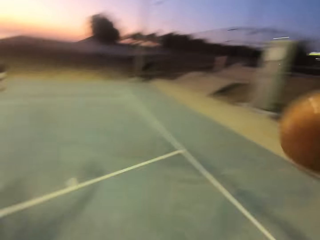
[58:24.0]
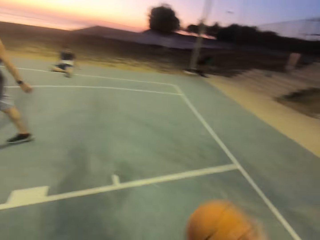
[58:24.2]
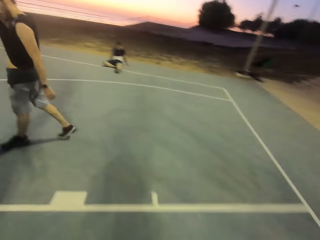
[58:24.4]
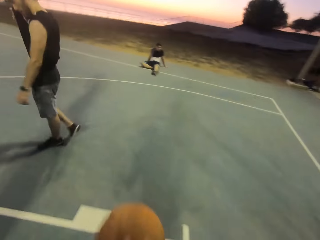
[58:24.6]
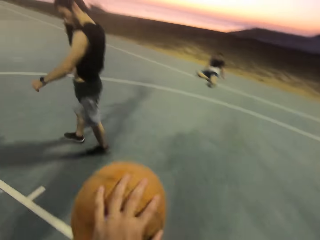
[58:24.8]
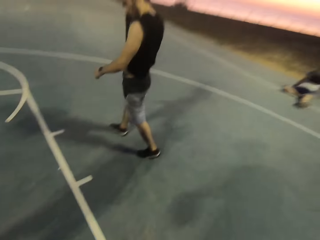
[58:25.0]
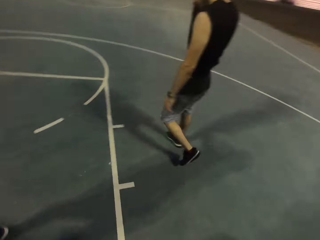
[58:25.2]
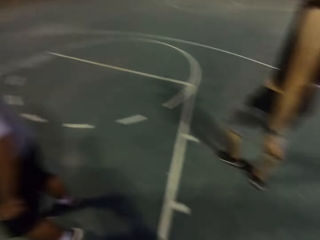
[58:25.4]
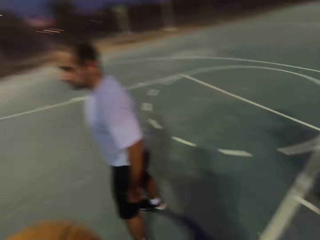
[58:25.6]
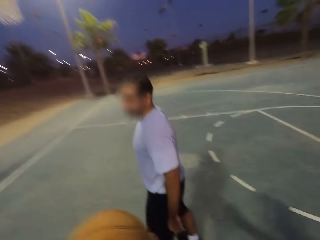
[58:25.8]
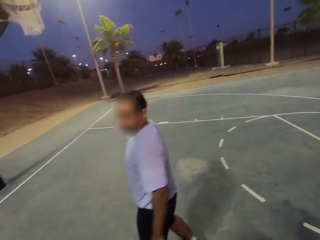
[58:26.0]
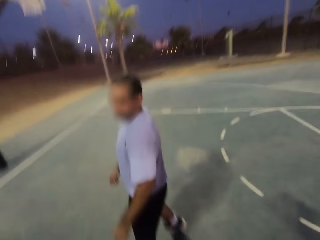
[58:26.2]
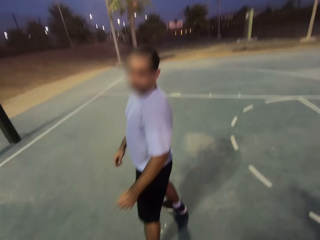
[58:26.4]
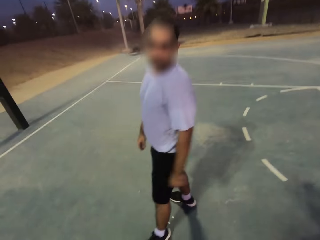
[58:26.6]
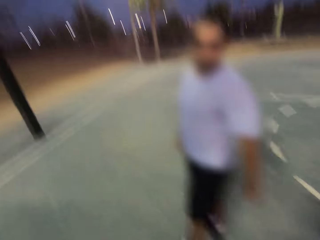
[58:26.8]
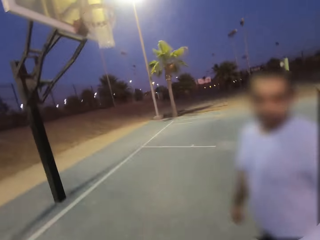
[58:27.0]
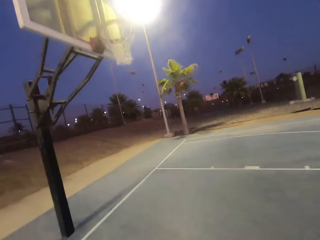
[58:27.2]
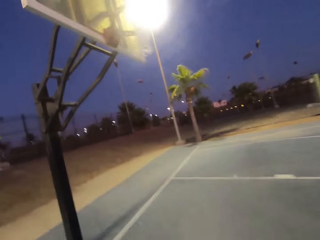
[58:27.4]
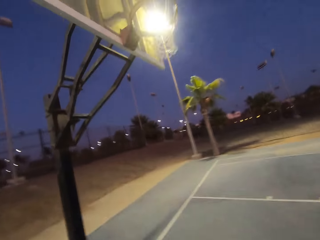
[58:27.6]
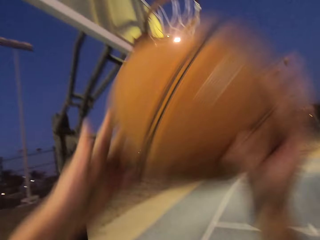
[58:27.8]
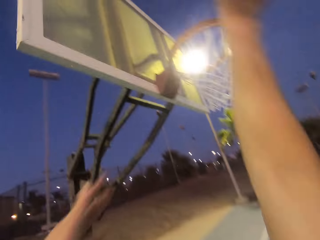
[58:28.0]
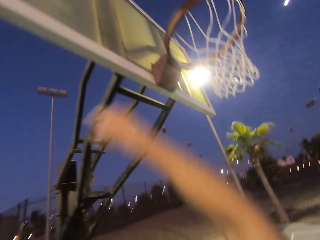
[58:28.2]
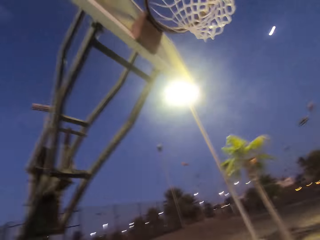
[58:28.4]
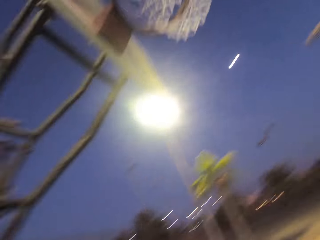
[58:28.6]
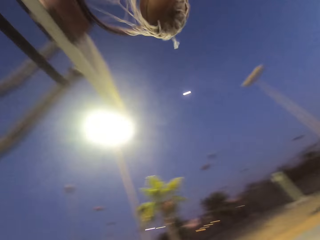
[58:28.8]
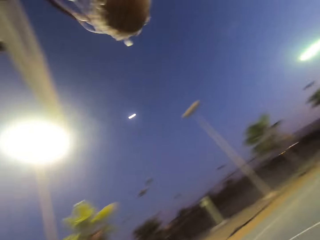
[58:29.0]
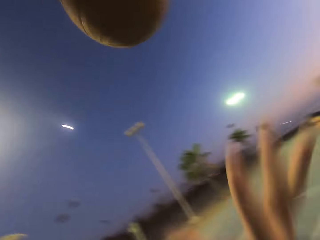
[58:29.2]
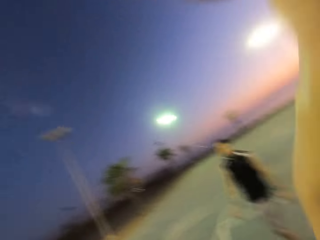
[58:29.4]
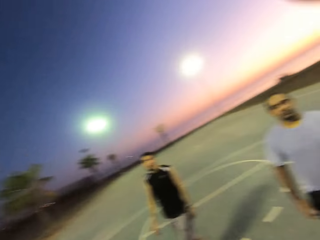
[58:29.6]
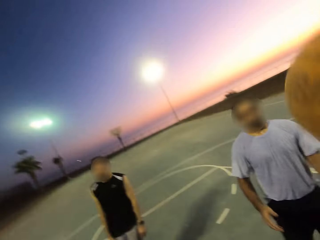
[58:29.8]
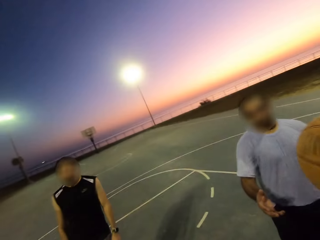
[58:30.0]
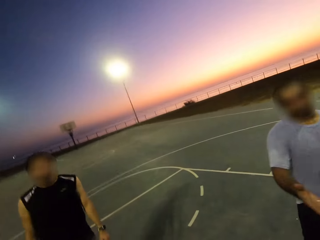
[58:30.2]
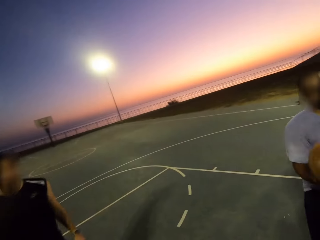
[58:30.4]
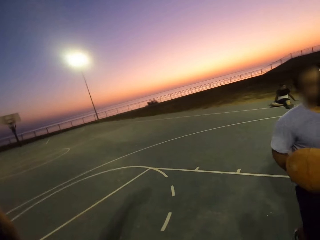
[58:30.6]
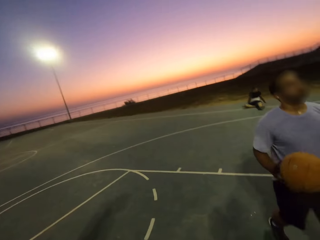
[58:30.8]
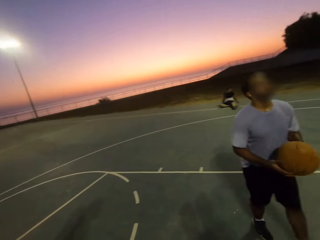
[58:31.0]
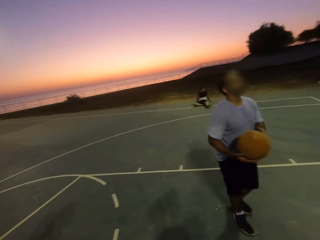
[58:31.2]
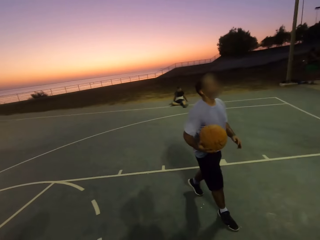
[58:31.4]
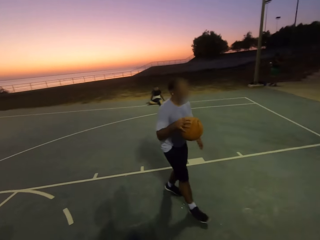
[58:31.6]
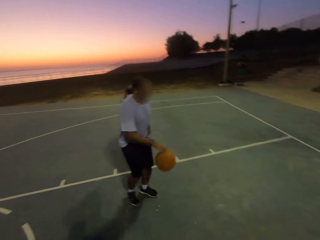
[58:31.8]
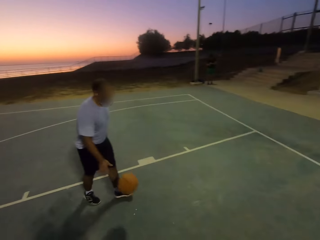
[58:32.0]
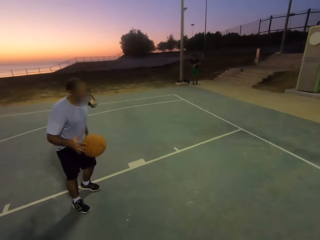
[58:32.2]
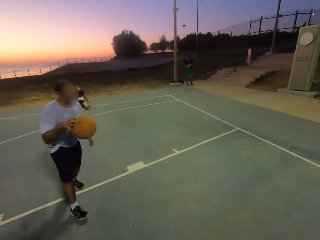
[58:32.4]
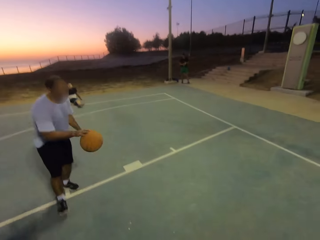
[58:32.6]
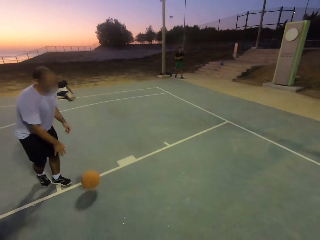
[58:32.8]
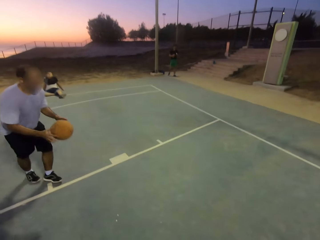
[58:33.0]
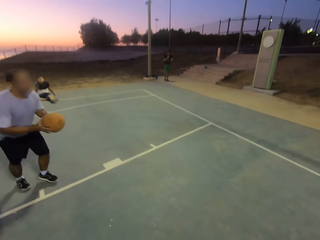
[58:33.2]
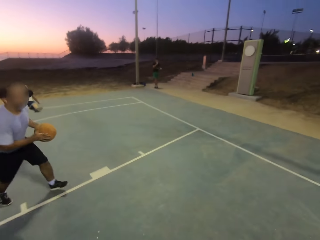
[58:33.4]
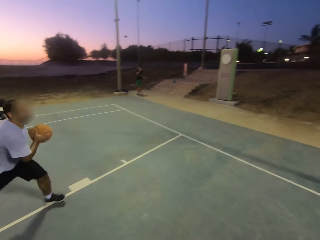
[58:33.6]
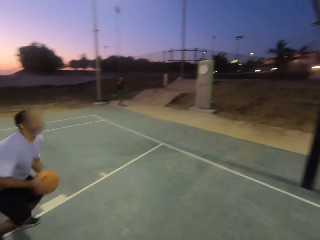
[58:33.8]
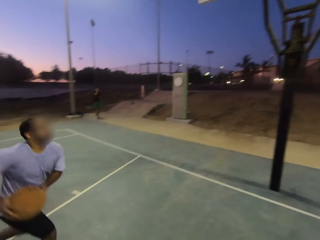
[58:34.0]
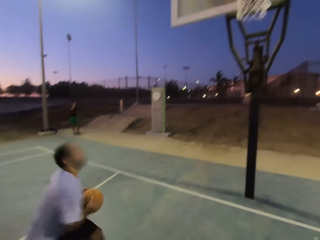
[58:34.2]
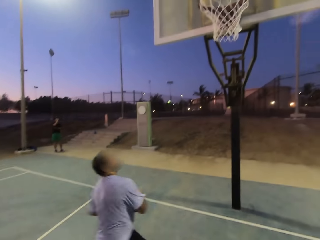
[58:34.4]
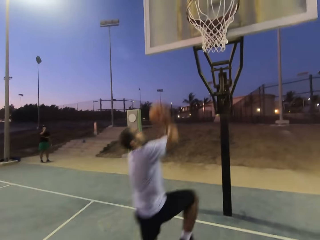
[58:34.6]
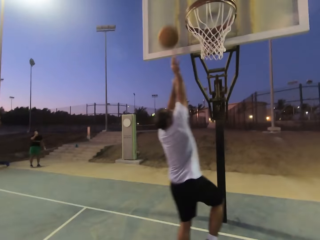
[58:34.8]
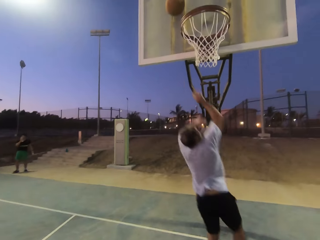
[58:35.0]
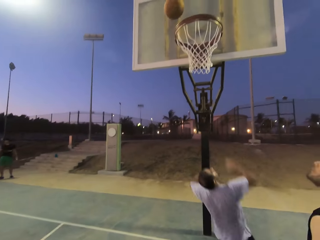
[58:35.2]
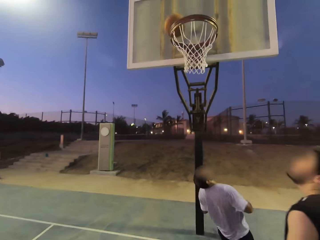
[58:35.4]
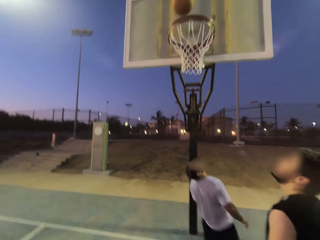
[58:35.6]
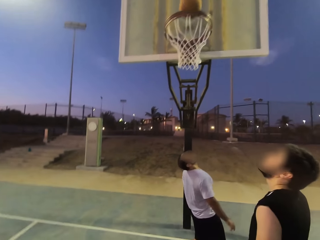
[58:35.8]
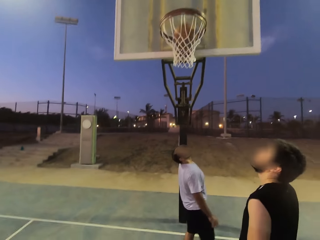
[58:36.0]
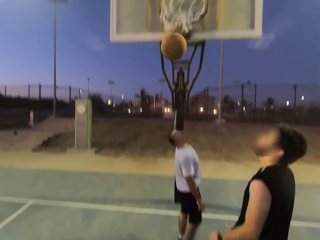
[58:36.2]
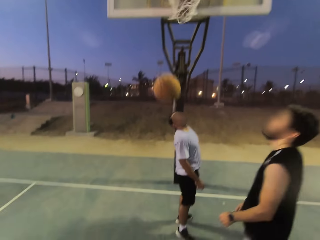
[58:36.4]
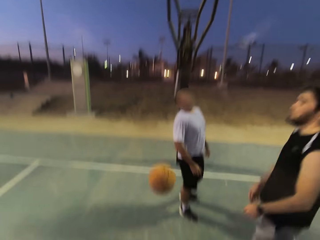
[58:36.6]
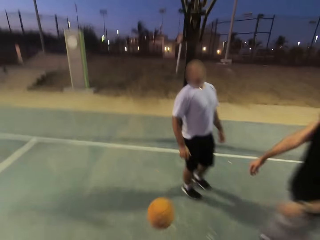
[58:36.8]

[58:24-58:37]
The camera wearer dribbles the ball. They throw the ball in the hoop. They pick up the ball. They hold the ball. A man picks up the ball. The camera wearer gives the ball to the man. The man dribbles the ball. He runs with the ball. He throws the ball into the net.

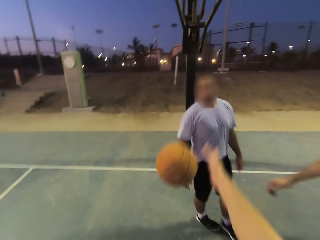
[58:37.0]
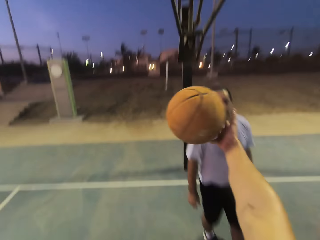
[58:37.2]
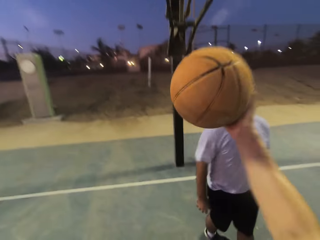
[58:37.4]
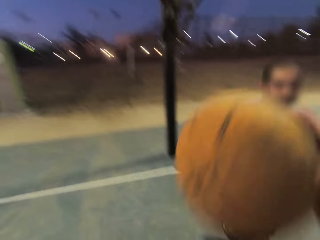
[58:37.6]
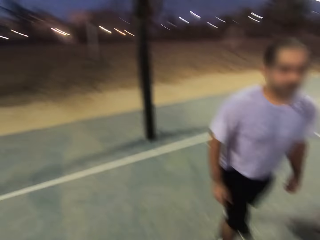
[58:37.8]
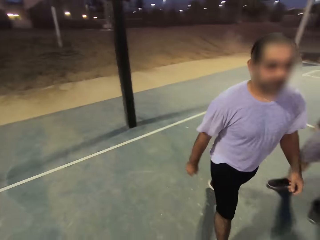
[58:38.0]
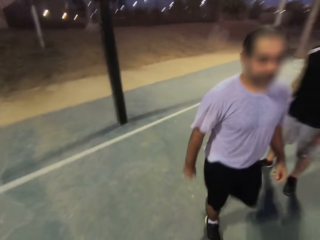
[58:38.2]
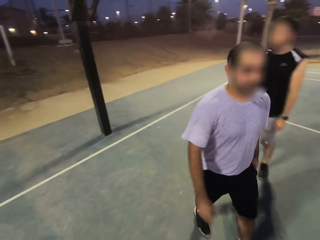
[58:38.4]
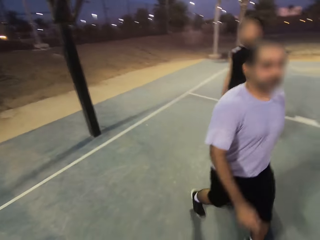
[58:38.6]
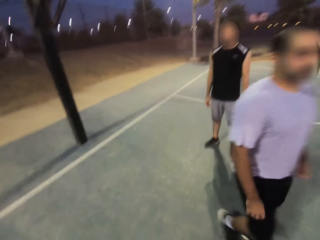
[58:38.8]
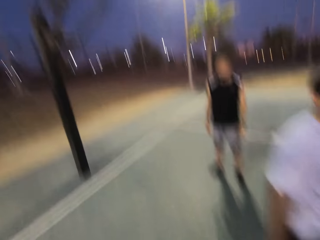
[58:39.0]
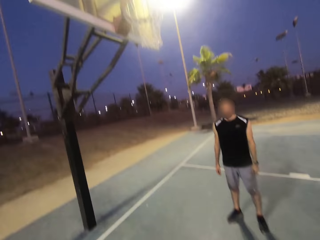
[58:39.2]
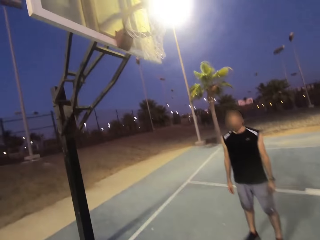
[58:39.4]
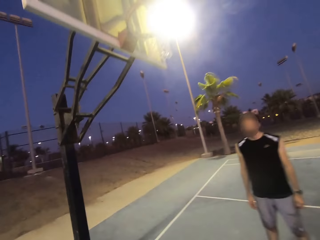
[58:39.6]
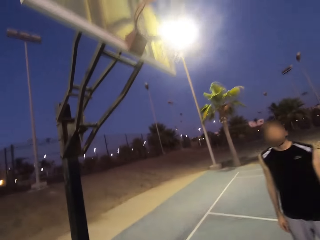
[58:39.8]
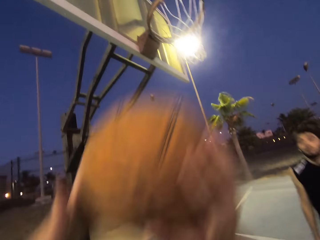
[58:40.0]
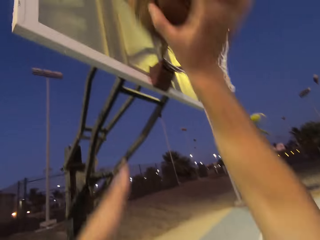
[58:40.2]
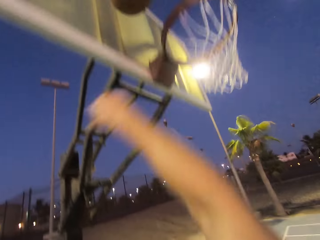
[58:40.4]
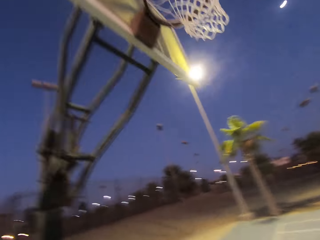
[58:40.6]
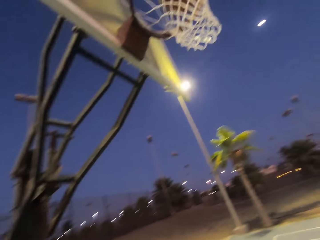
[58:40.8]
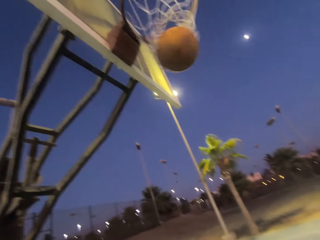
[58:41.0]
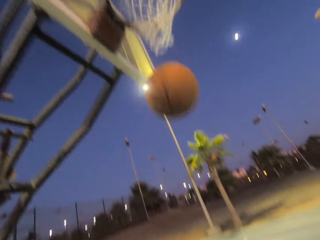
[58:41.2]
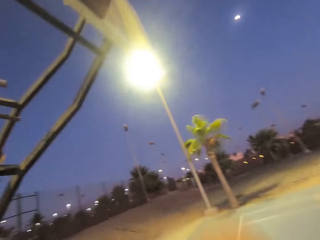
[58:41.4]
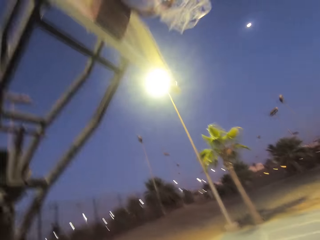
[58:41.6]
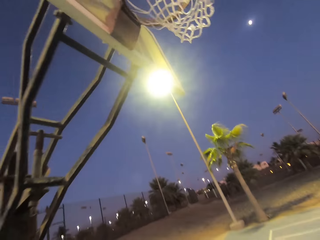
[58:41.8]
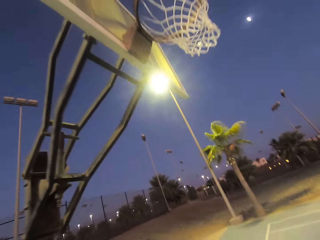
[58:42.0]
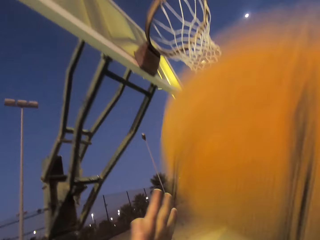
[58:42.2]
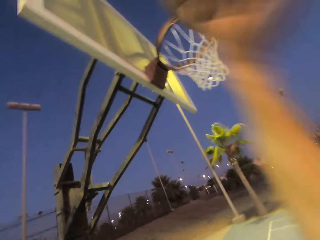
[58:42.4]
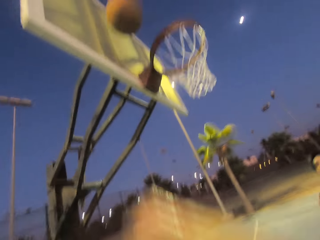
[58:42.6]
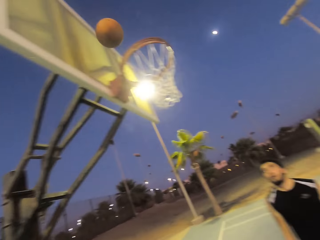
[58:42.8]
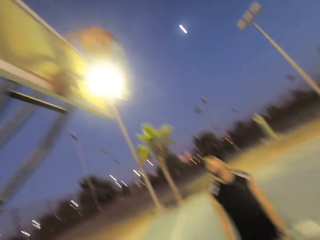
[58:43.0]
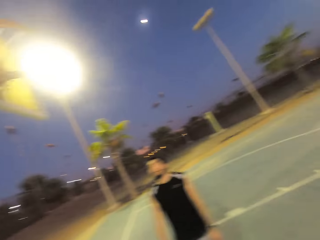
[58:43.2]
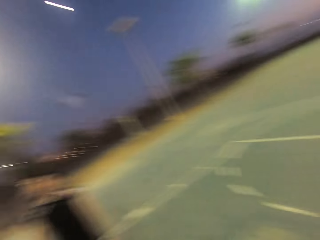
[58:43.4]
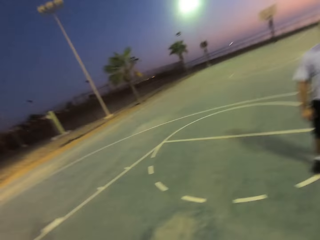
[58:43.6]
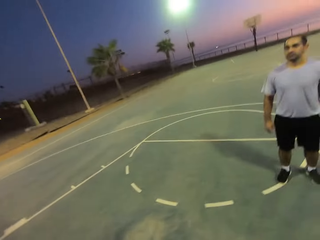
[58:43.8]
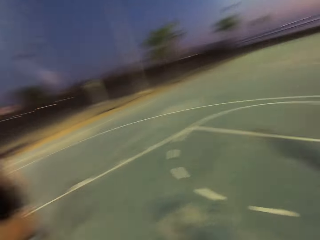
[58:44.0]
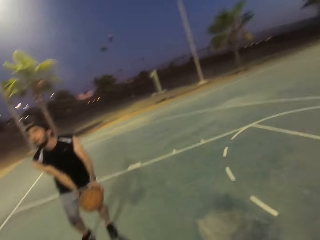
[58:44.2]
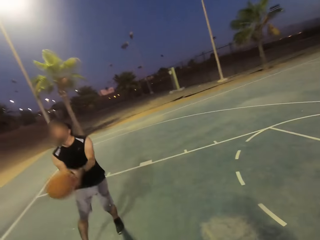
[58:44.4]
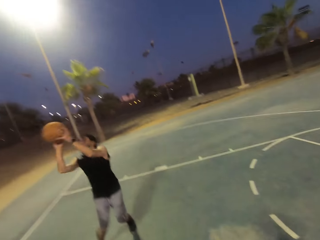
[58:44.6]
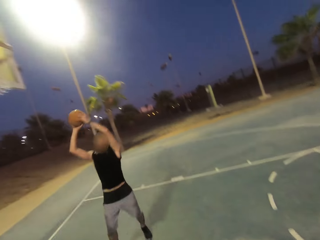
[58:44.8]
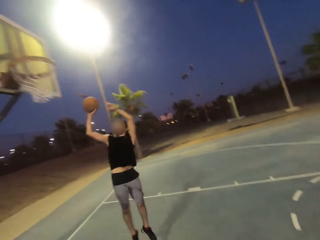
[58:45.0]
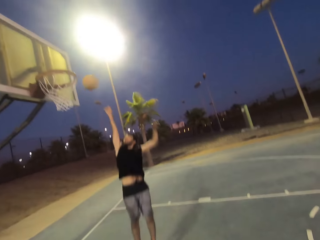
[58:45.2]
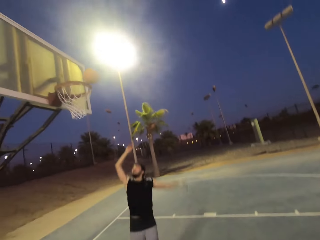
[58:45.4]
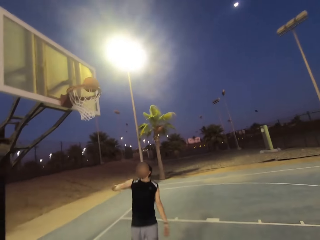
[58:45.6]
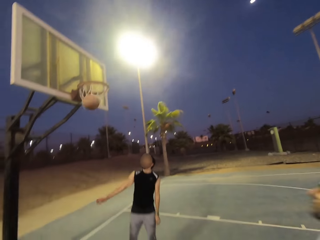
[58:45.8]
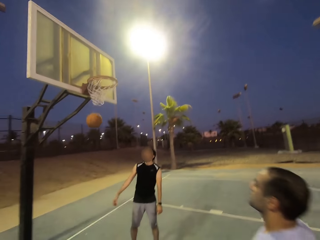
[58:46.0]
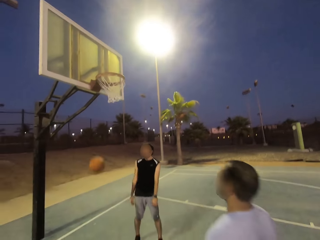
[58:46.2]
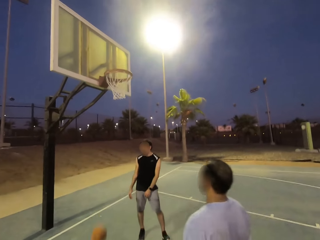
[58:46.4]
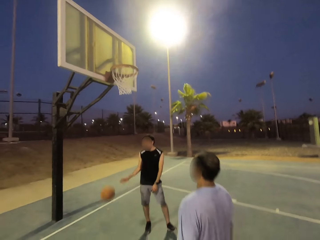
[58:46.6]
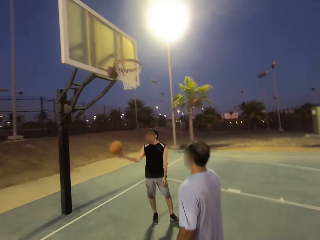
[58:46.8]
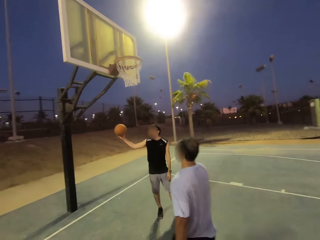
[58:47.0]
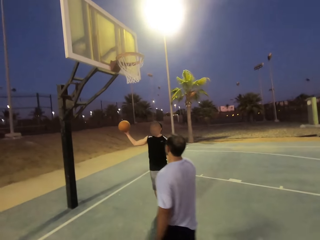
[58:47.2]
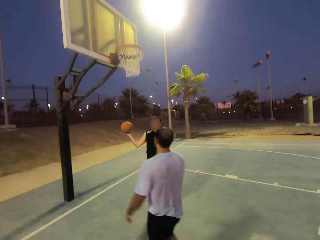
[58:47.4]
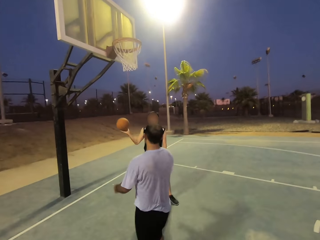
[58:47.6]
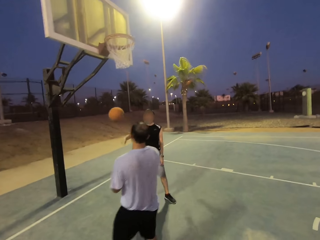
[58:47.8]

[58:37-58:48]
The camera wearer picks up the ball. They hold the ball. They throw the ball in the hoop. They throw the ball into the net again. A man throws the ball in the hoop. Another man holds the ball. The second man throws the ball in the hoop. The second man picks up the ball and throws the ball to another man.
